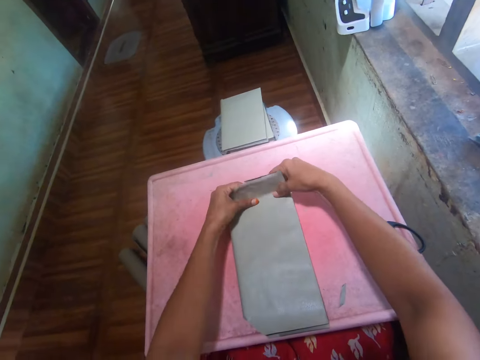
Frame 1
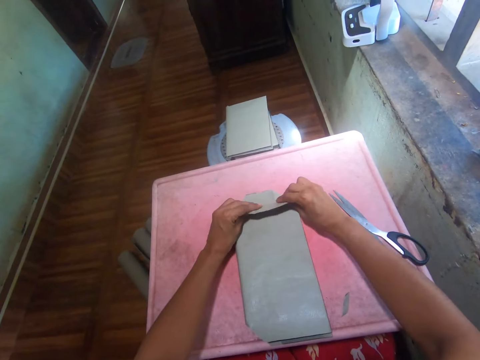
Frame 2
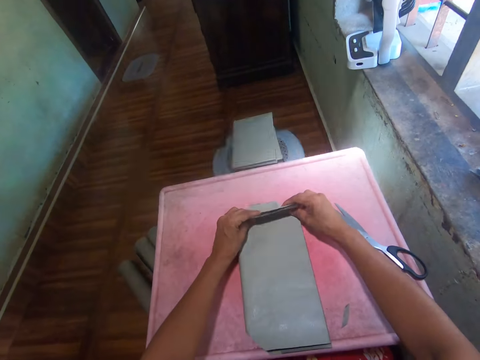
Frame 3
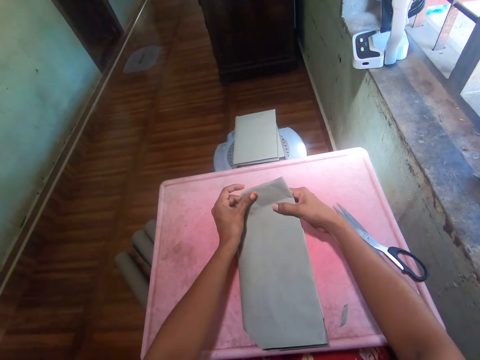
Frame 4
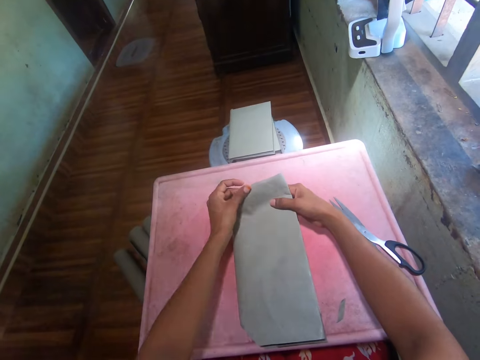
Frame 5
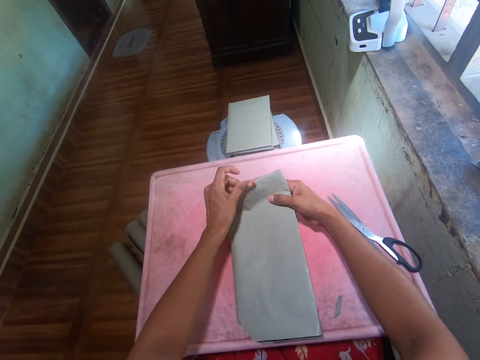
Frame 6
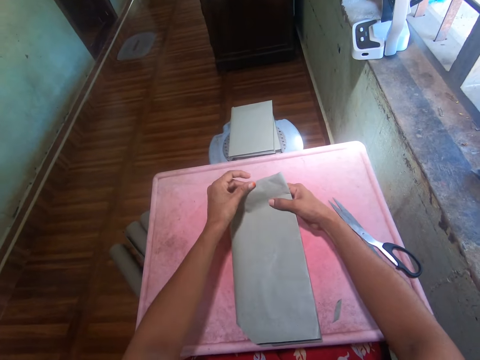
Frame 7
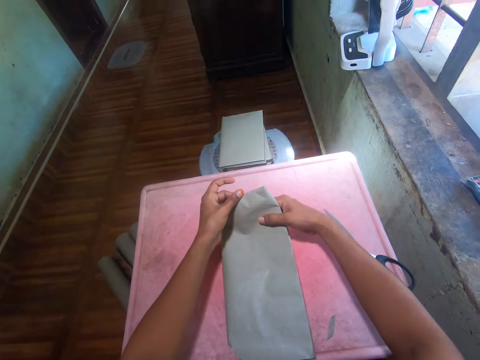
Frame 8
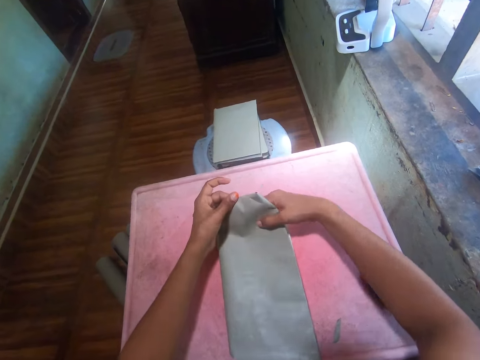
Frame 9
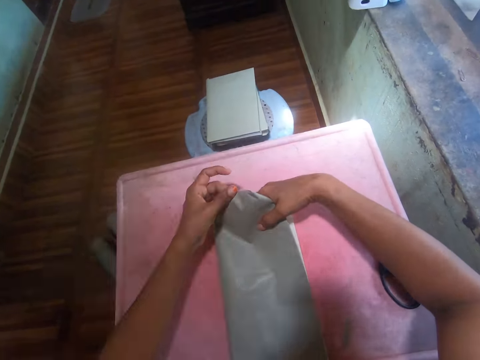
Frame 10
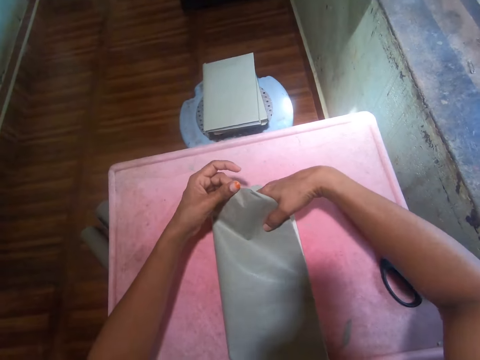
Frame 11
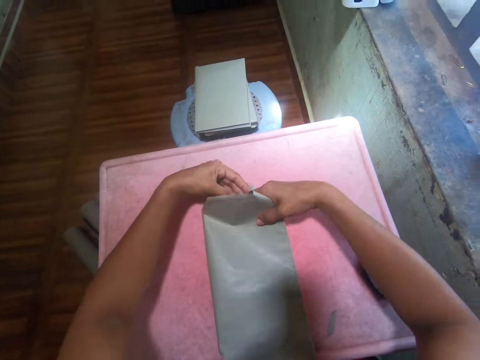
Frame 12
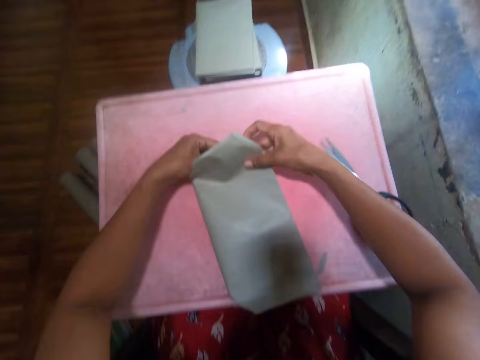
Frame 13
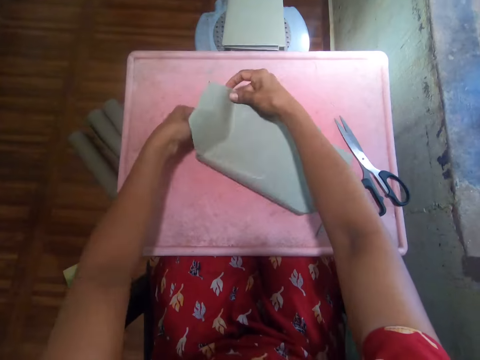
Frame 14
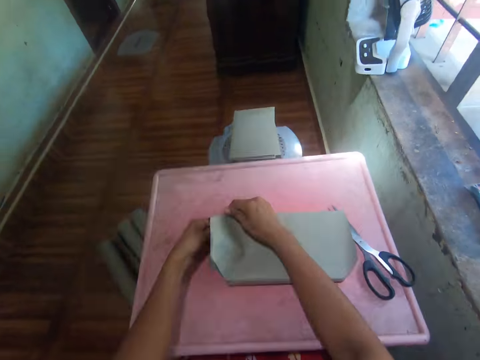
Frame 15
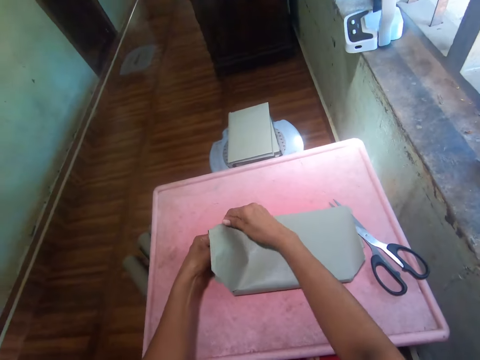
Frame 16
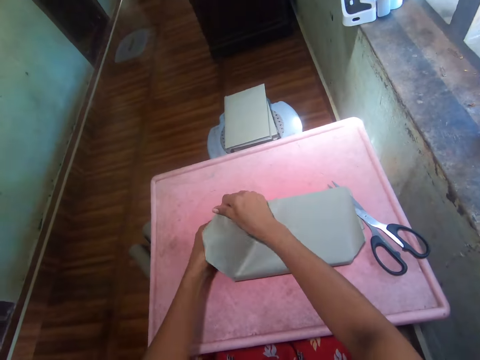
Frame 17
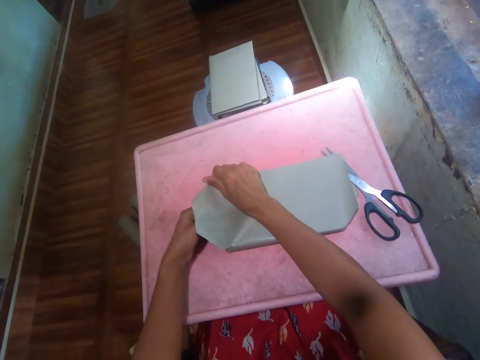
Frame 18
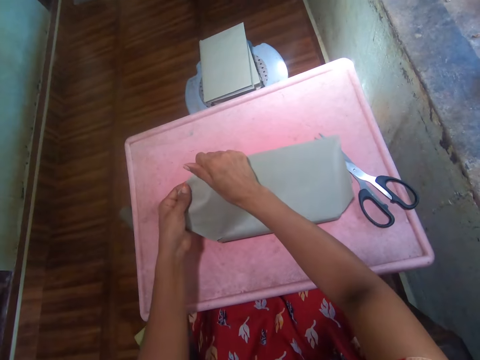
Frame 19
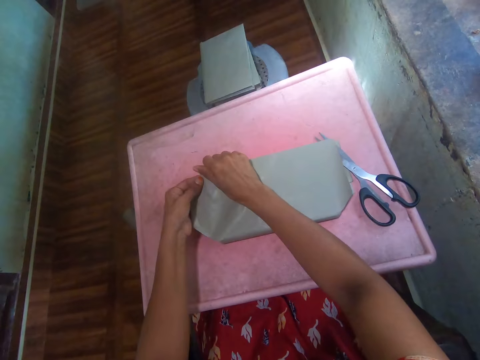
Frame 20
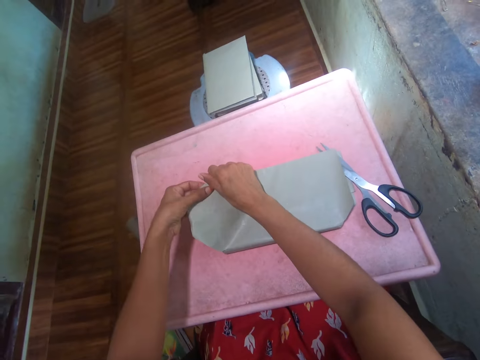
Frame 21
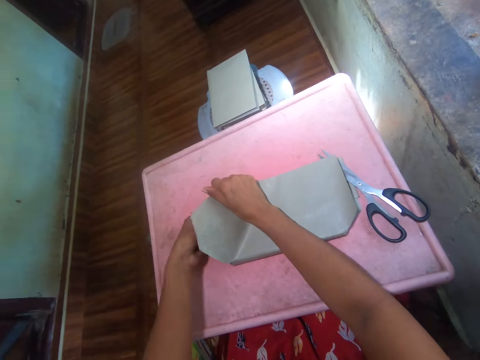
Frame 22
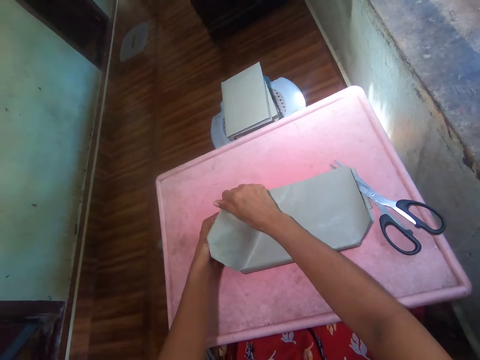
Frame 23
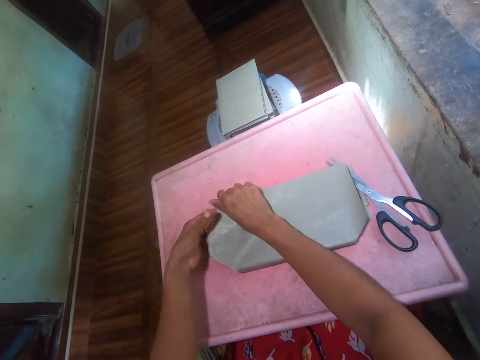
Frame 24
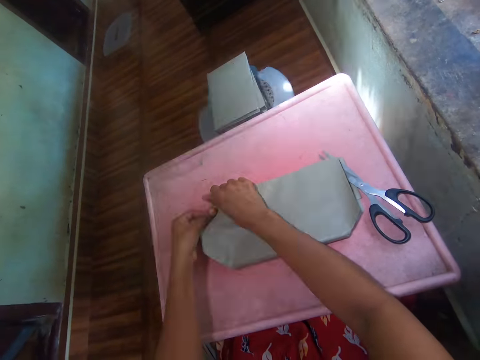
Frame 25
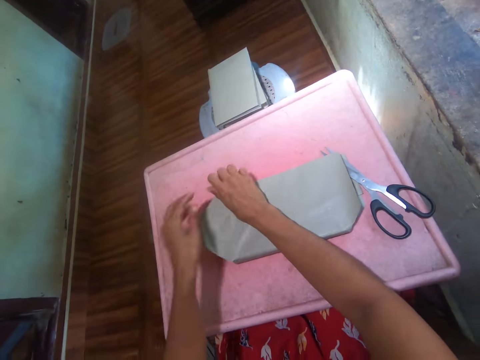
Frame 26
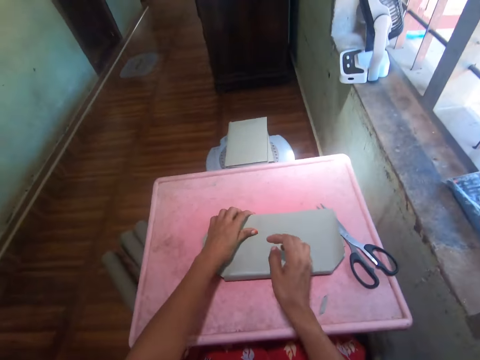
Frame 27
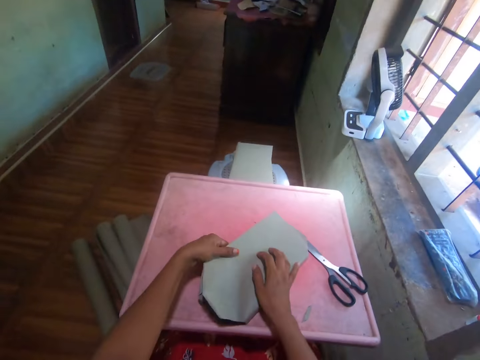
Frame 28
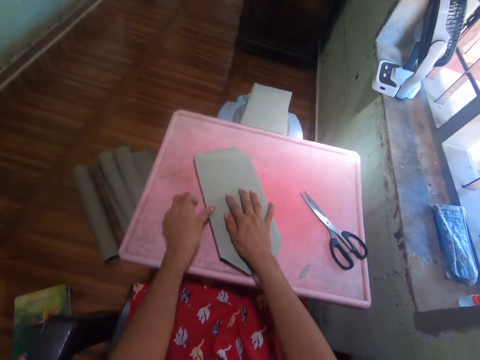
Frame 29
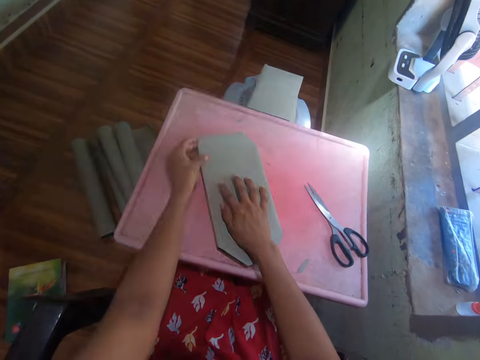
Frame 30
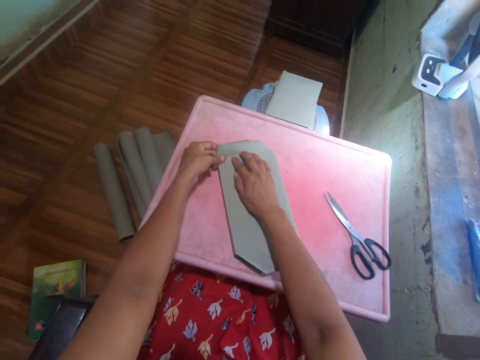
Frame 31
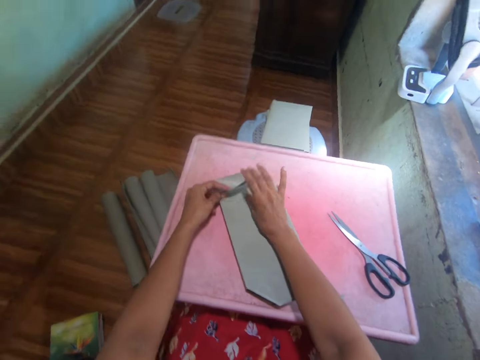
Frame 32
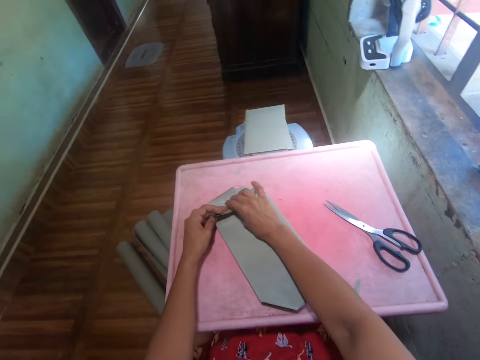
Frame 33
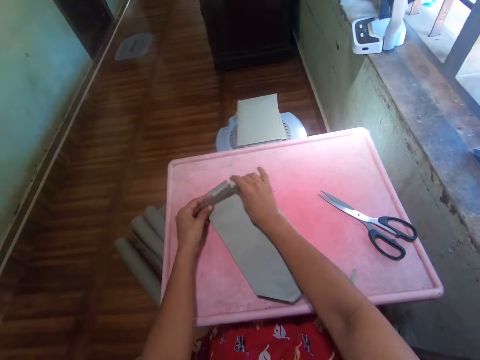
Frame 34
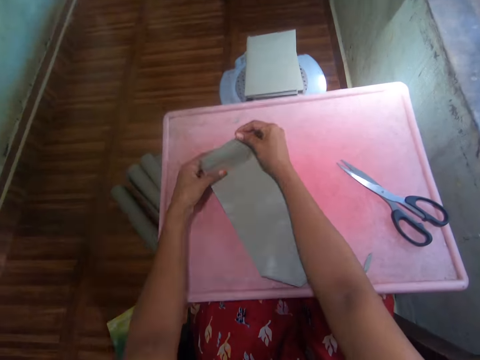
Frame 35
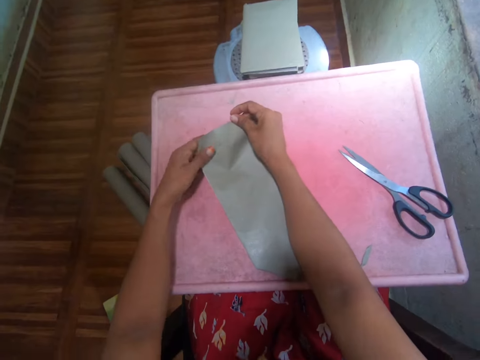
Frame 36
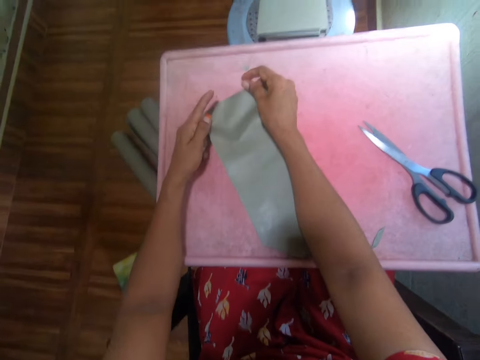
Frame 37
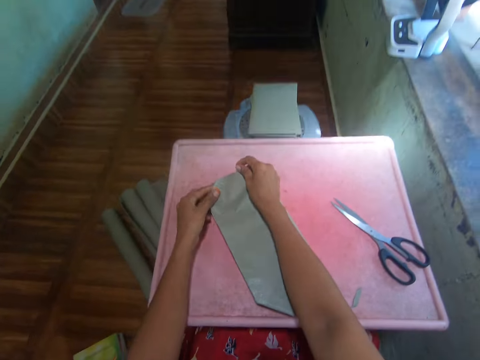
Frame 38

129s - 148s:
The camera wearer covers the book. They turn the book. They cover the book. They turn the book. They fold the cover paper. They cover the book.

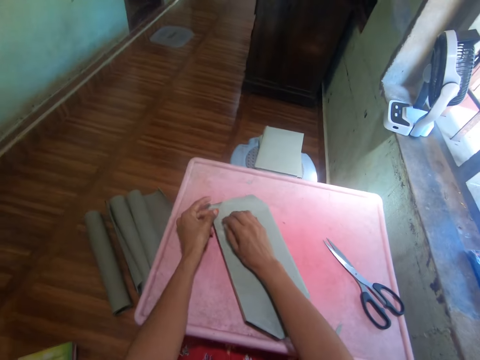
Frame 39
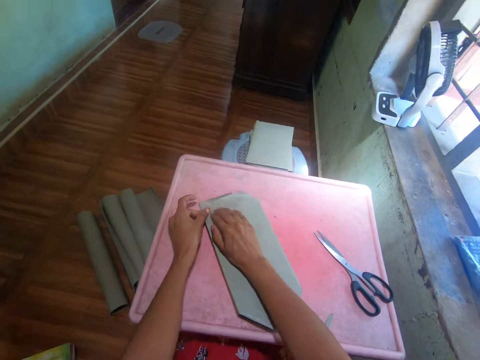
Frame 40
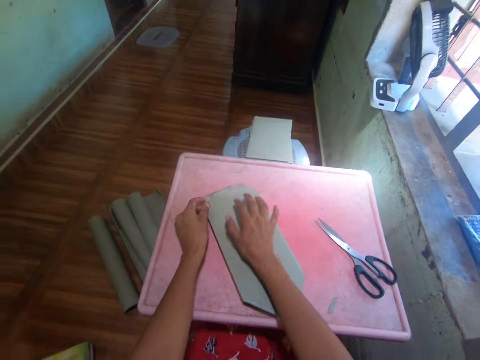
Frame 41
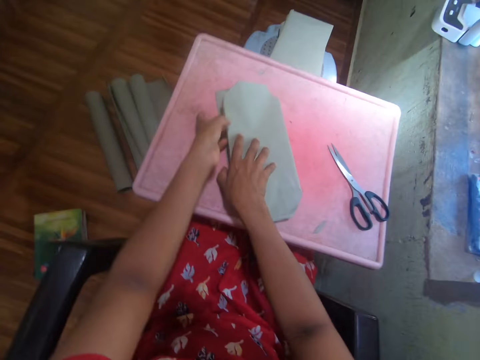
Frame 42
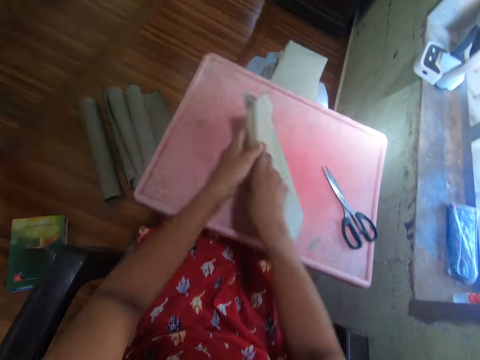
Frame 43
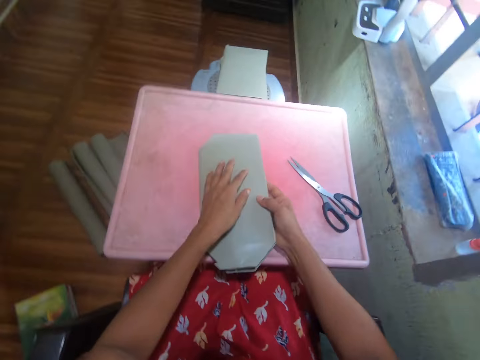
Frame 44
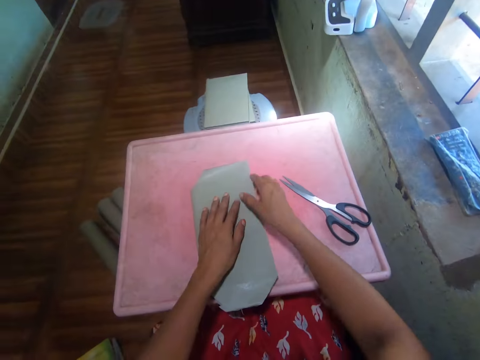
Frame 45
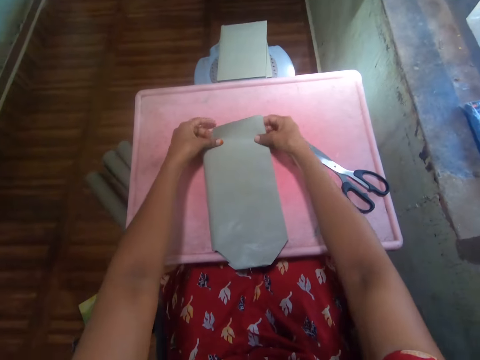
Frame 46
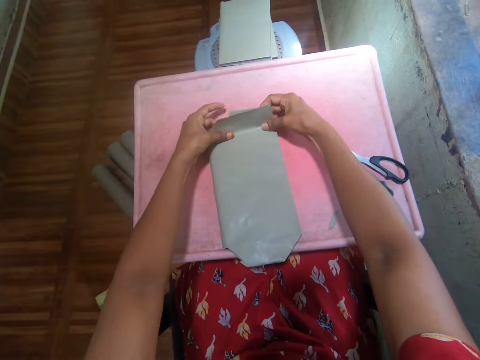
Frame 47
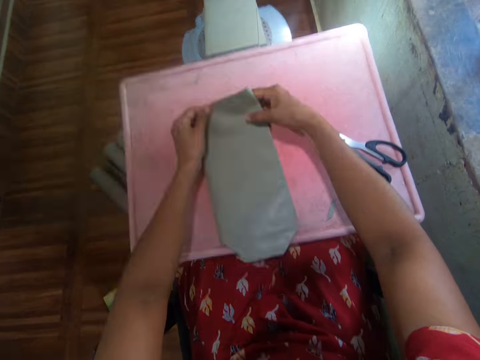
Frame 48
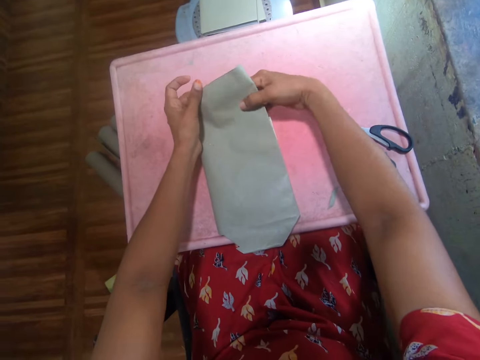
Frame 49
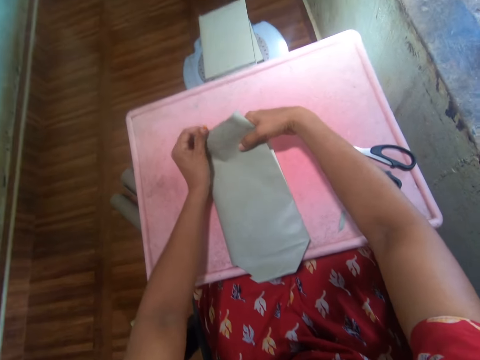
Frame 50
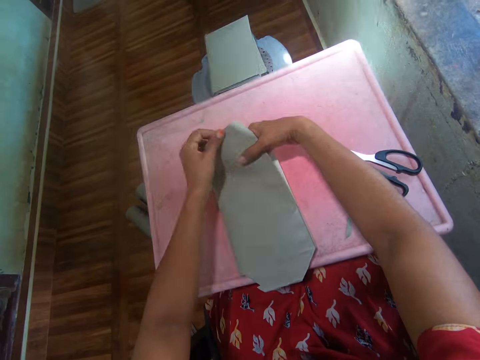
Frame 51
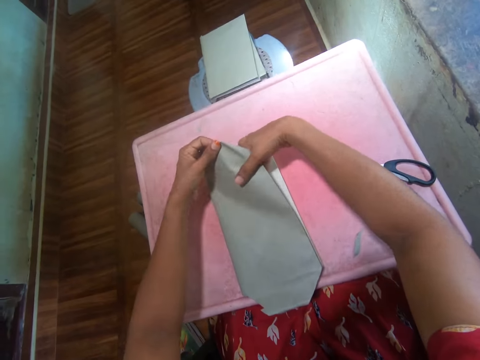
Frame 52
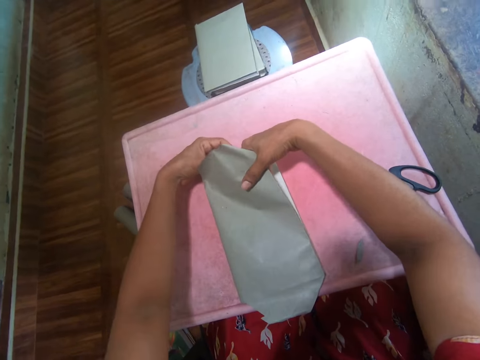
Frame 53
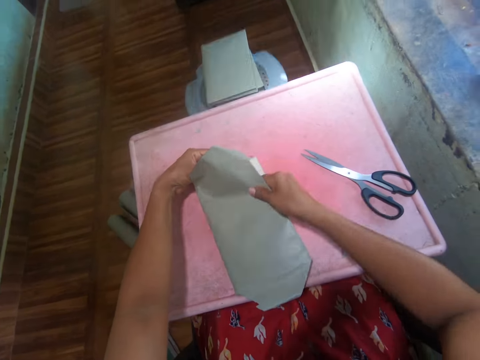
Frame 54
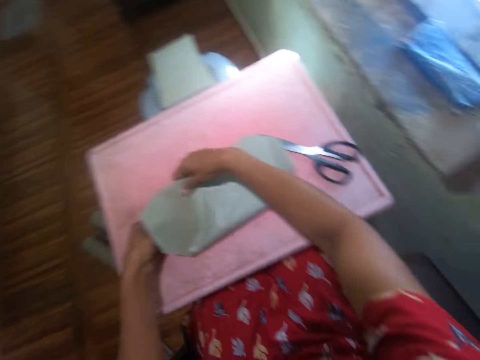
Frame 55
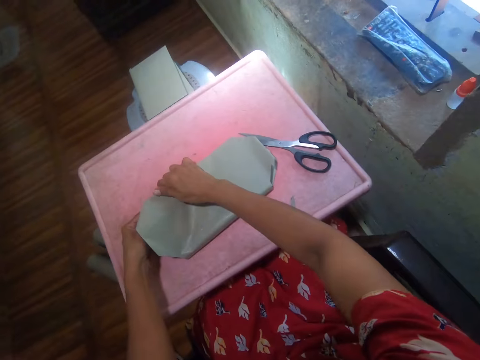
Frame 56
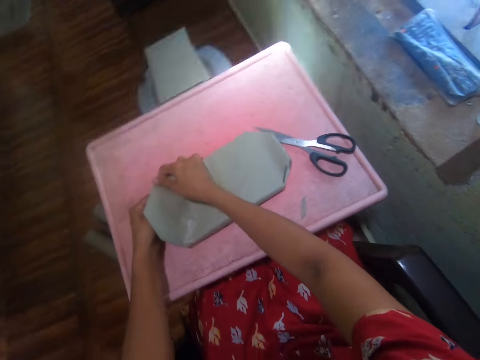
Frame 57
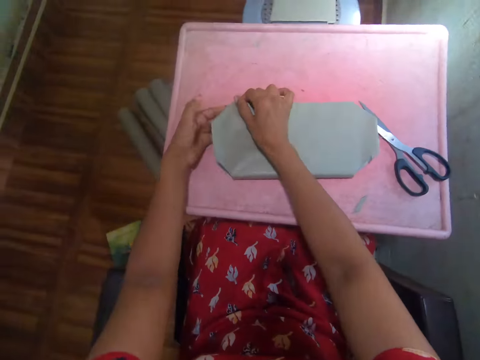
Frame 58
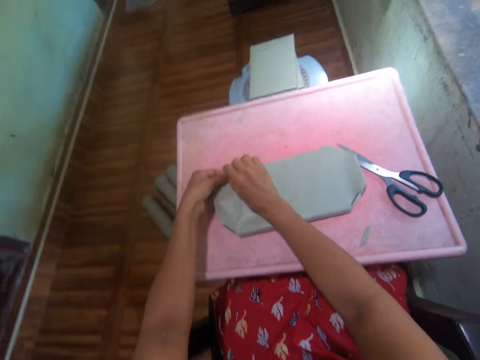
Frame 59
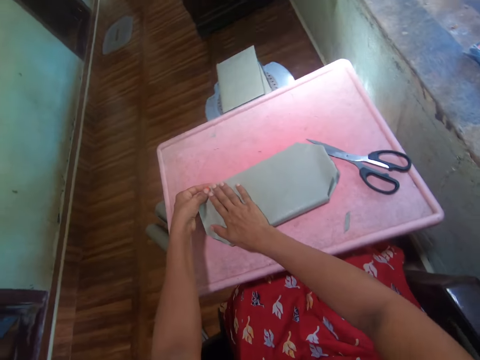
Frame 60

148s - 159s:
The camera wearer turns the book. They fold the cover paper. They turn the book. They fold the cover paper.
